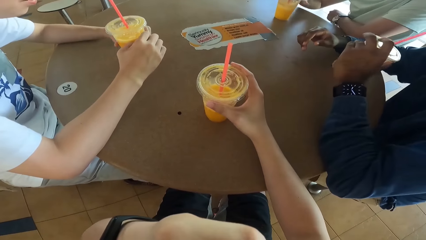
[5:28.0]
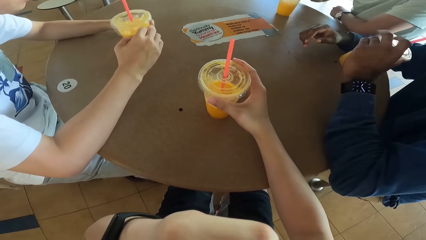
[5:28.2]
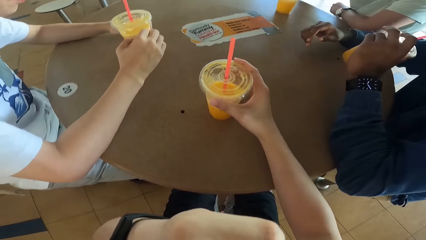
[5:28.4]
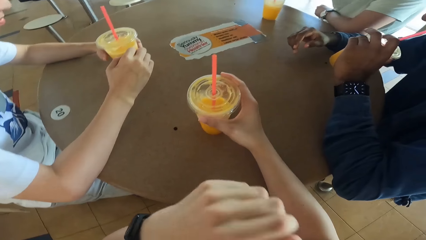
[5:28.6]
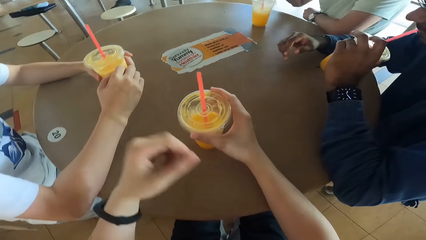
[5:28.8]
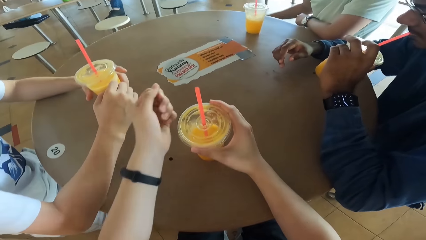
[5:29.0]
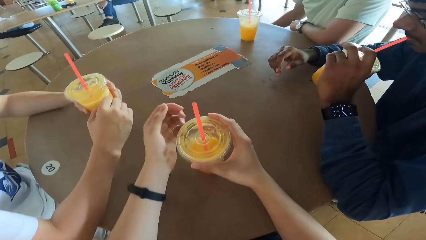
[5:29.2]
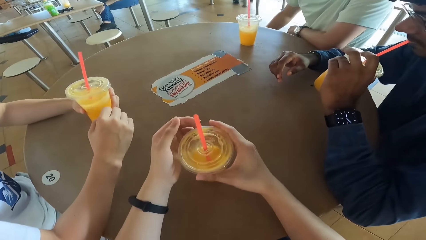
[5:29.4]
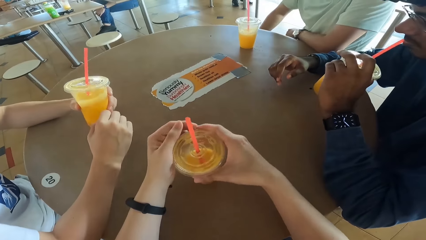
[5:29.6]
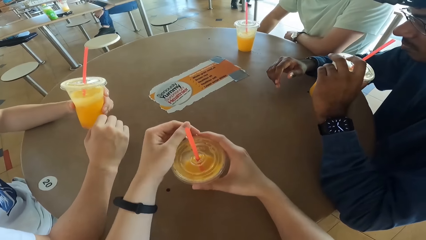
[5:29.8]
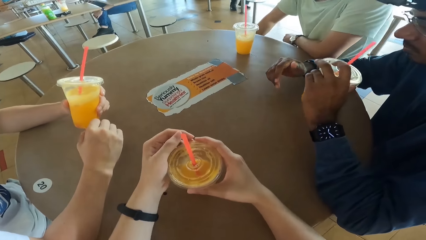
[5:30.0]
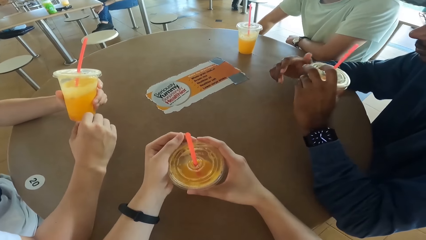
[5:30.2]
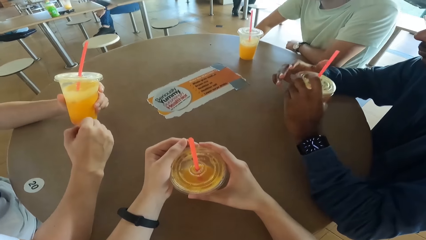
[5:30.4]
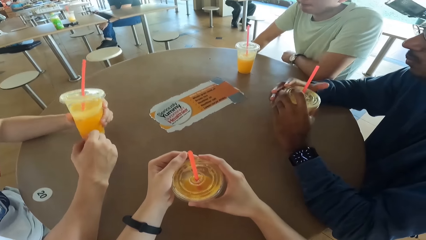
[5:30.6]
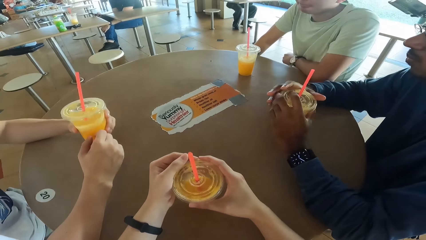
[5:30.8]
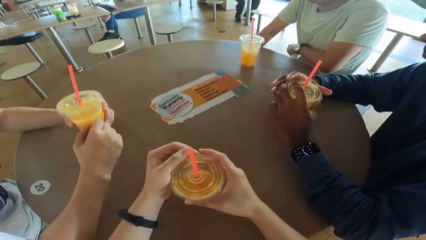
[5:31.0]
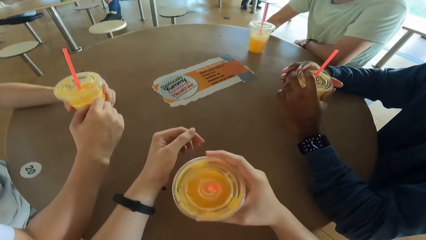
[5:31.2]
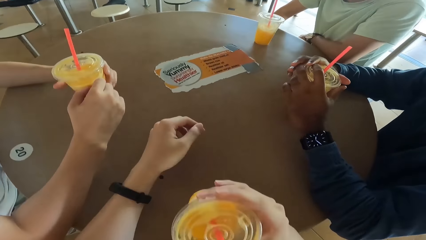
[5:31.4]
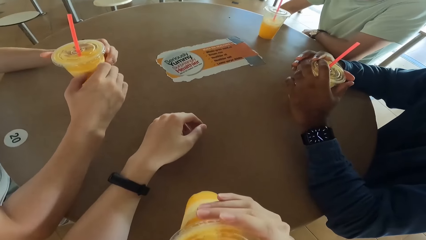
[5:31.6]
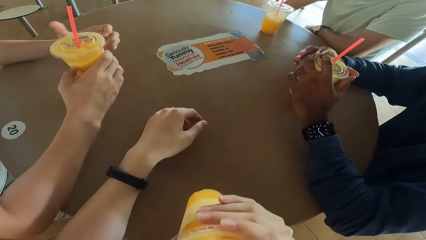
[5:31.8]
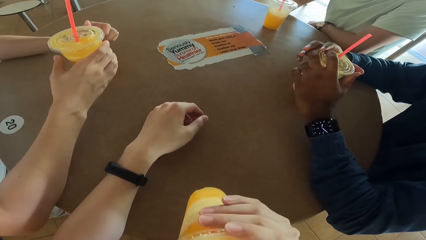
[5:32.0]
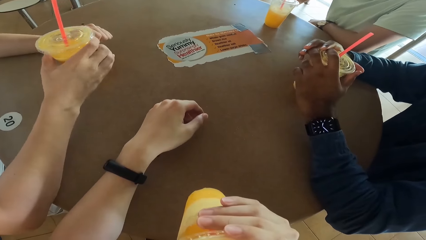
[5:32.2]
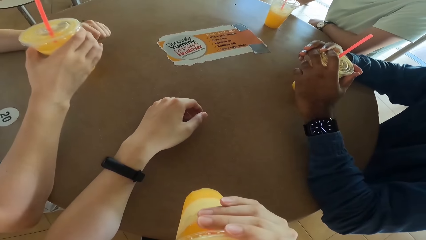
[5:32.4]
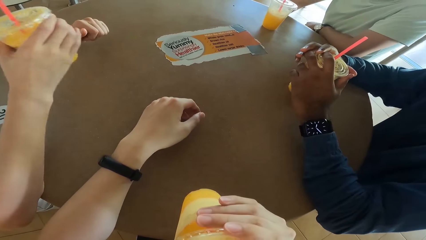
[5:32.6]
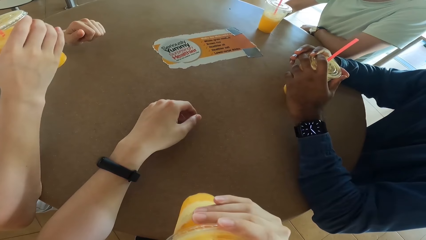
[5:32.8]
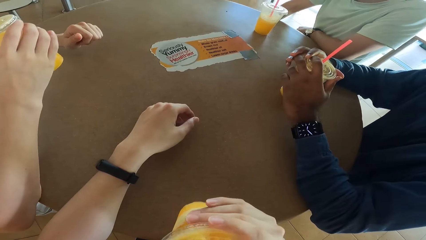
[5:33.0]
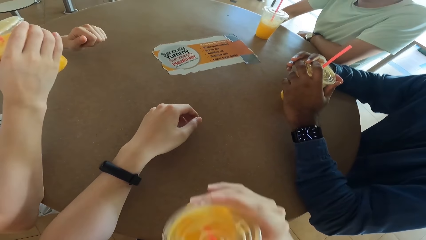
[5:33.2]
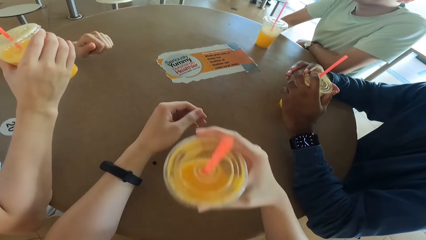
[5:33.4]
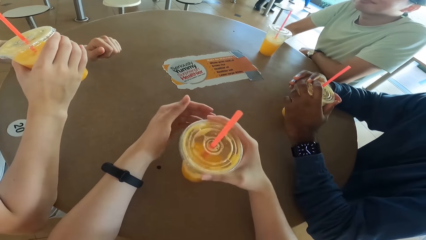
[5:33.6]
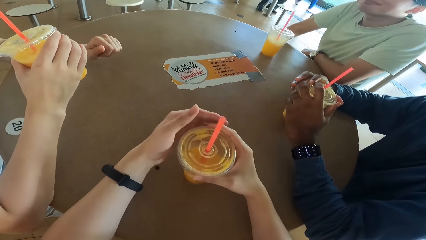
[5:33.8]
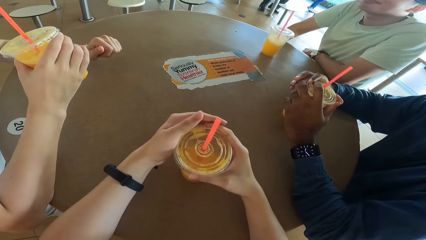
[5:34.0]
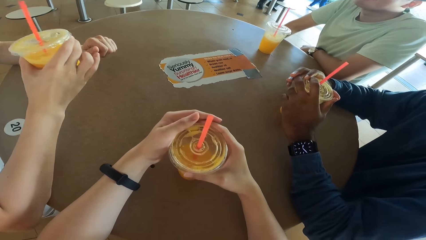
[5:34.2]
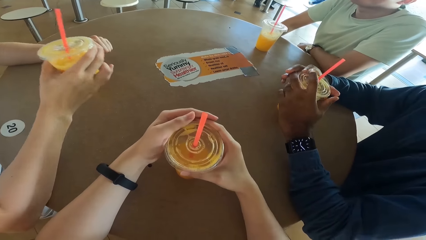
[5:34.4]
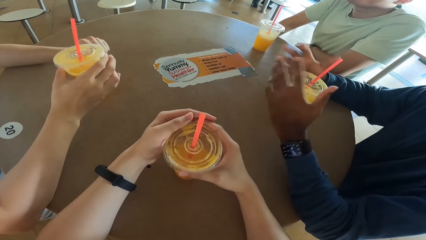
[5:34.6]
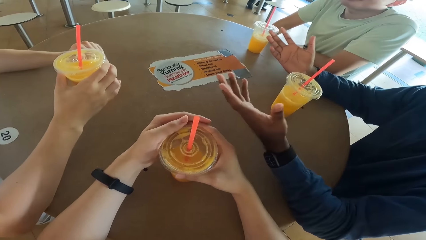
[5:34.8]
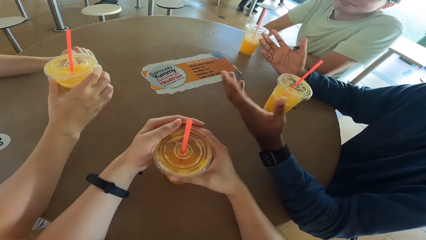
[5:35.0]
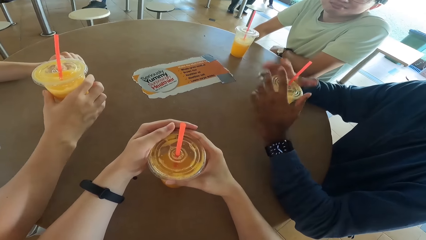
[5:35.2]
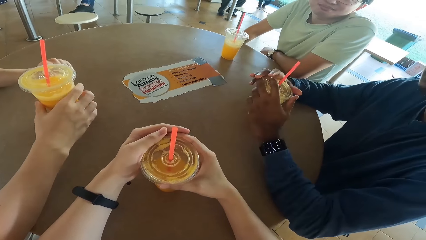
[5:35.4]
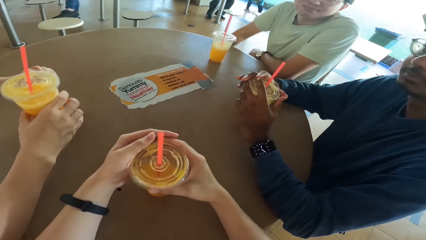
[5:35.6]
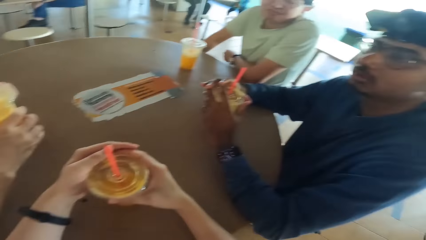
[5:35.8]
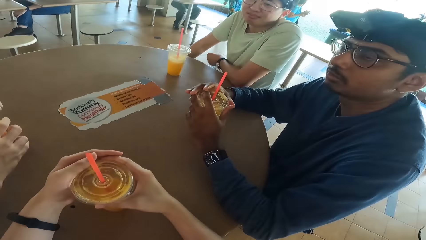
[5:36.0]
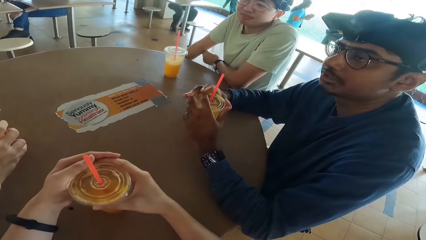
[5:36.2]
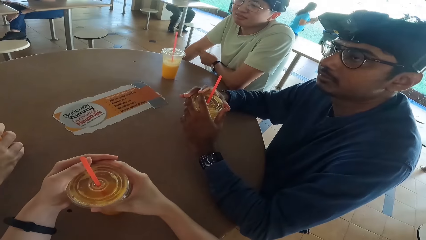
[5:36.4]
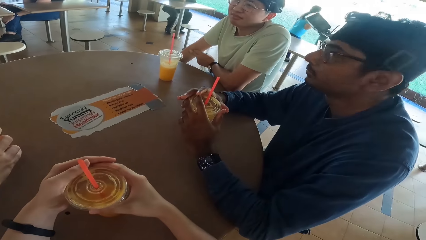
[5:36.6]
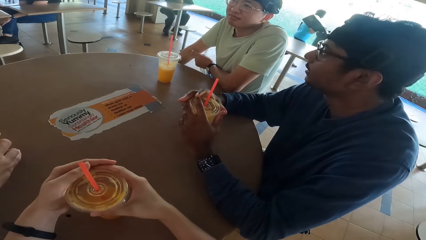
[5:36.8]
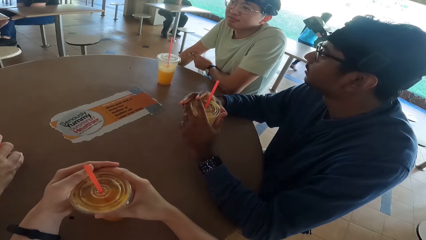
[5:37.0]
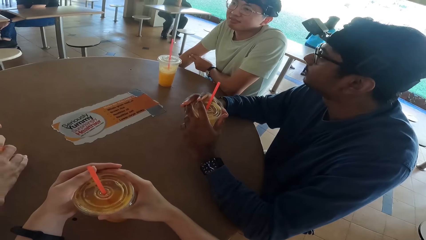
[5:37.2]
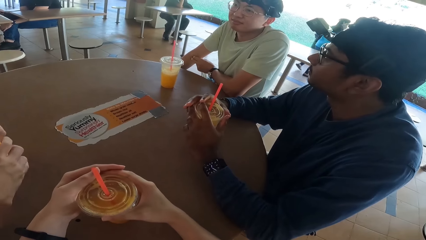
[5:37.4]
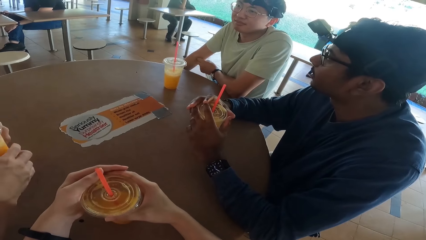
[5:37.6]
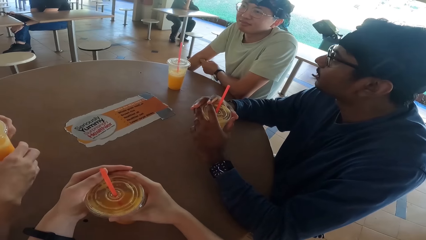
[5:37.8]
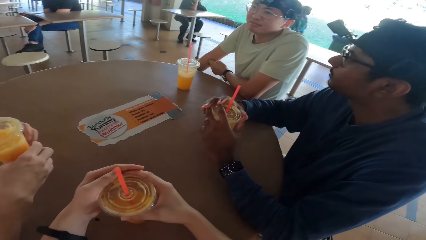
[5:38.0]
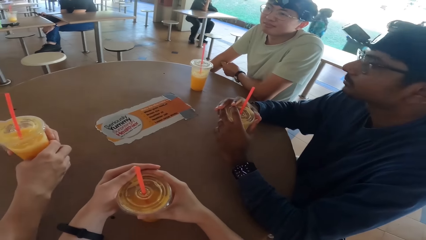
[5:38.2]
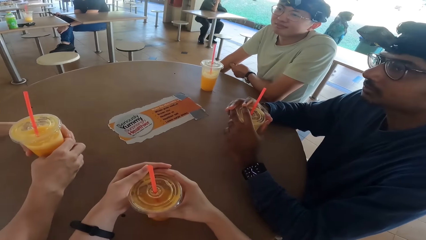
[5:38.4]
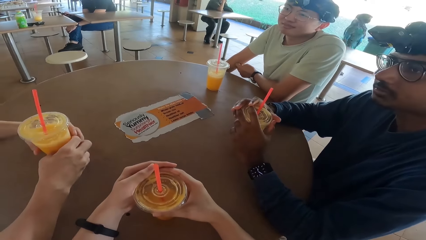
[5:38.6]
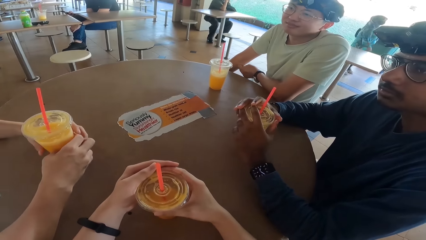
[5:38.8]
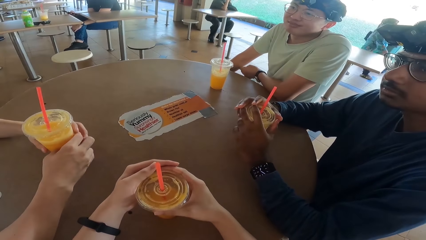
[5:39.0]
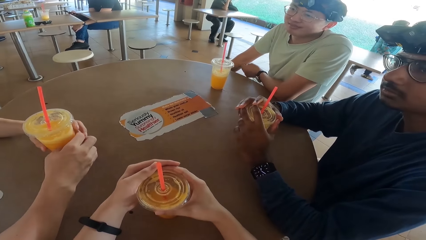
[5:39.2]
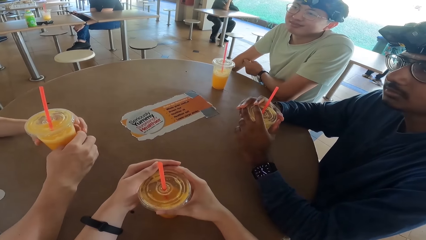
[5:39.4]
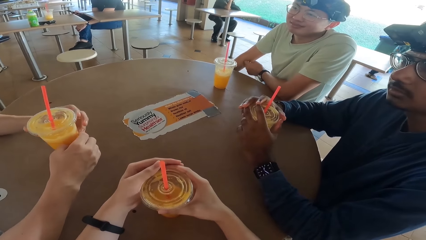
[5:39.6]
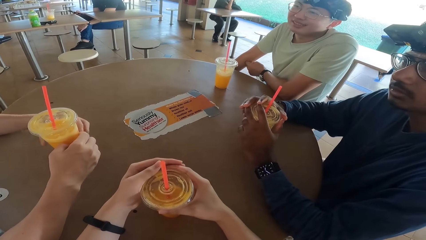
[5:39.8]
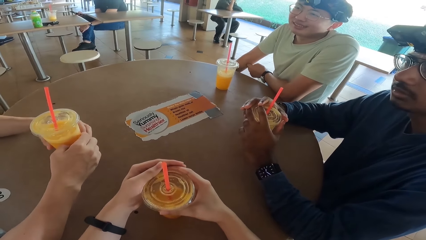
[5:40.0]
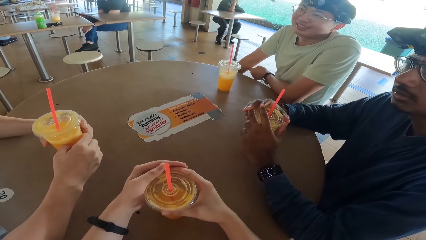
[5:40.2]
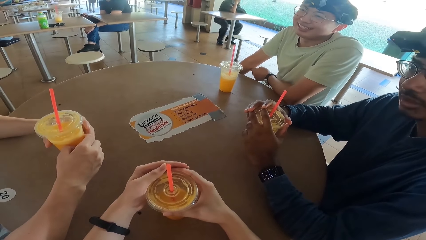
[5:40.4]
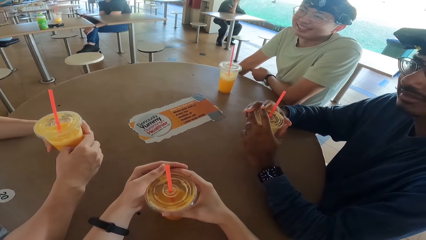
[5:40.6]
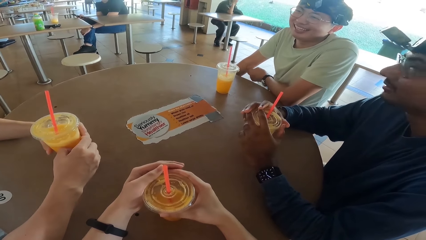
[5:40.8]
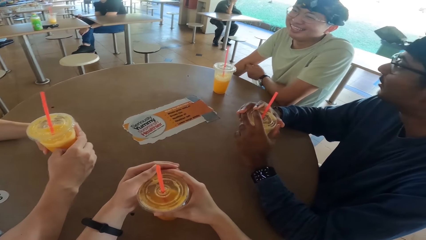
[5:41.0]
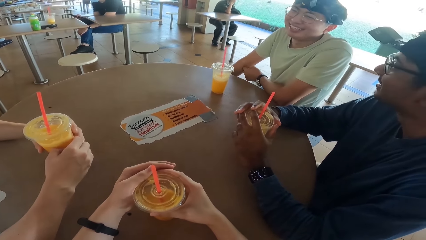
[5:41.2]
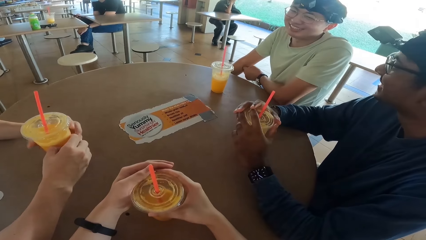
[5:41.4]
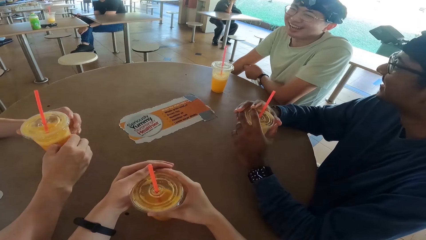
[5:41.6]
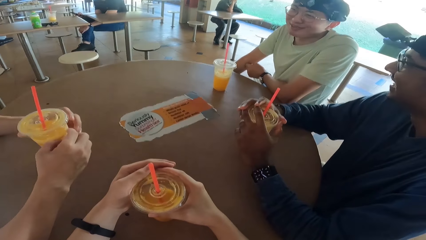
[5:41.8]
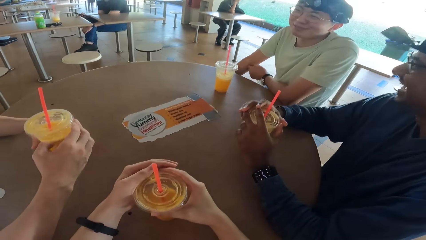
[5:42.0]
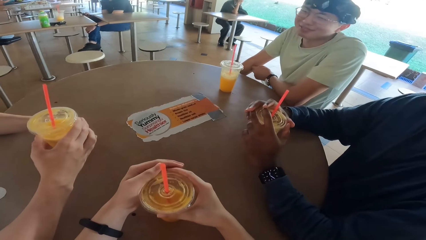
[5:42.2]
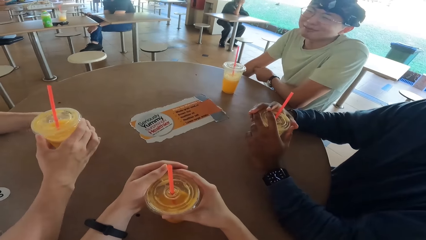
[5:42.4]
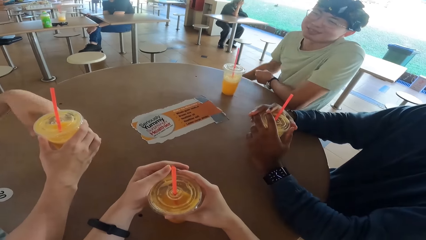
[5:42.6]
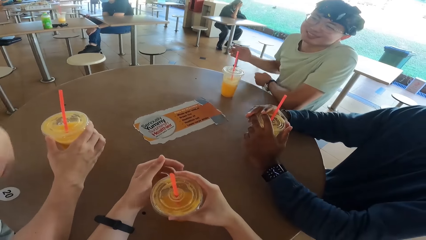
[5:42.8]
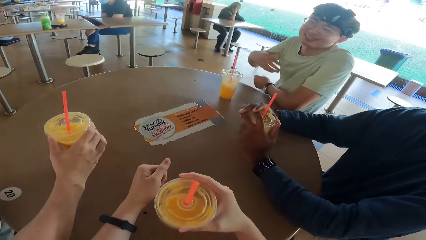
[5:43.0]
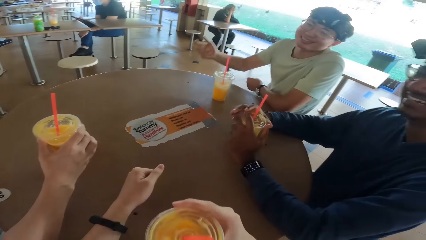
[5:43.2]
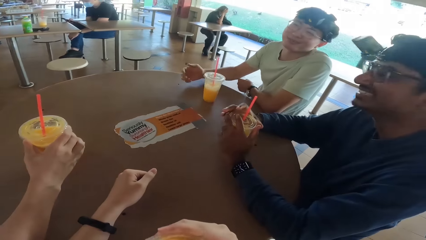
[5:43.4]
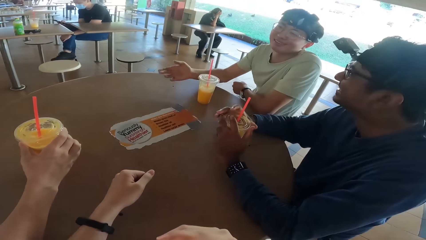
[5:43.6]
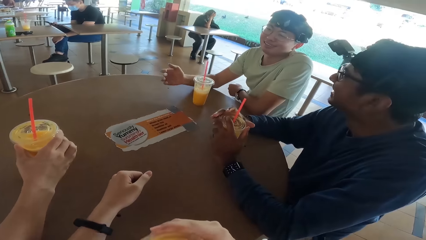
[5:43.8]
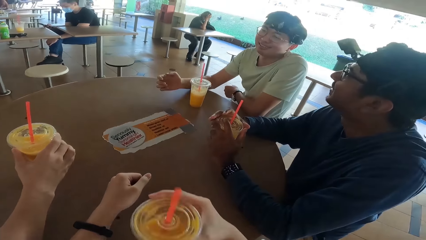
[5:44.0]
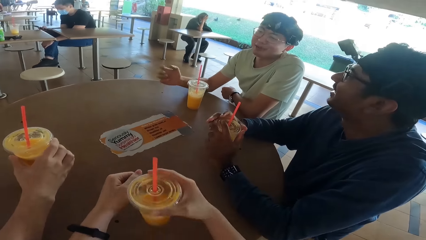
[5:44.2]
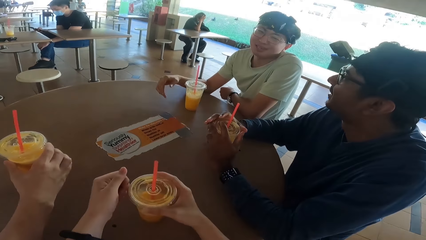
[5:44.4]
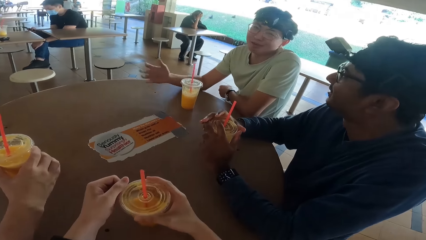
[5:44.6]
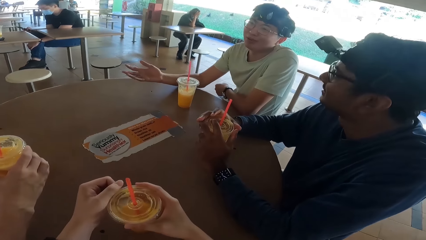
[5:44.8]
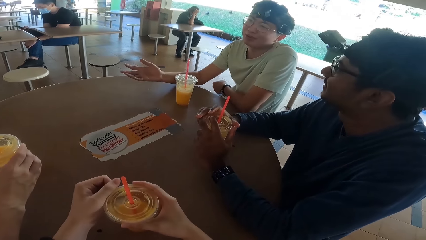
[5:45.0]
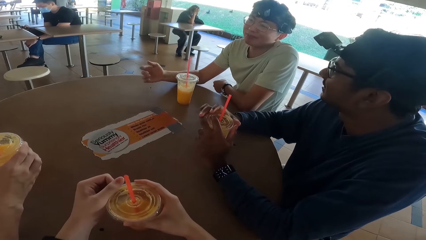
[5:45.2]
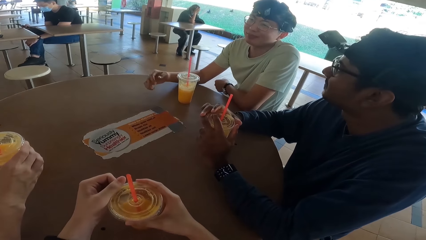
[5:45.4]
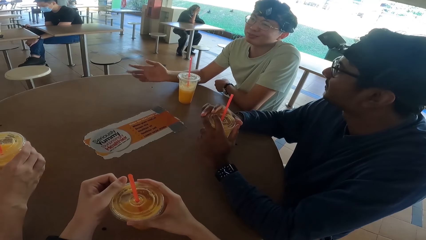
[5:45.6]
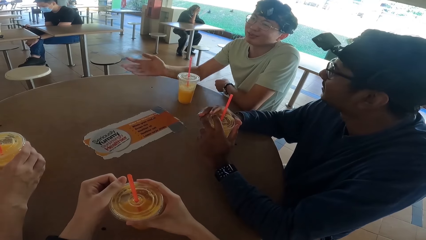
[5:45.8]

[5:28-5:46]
A person takes a juice. A man drinks the juice. The camera wearer takes a juice. They drink. Another person takes a juice. Another man drinks. The first man converses. A third man converses. The camera wearer takes a juice.
